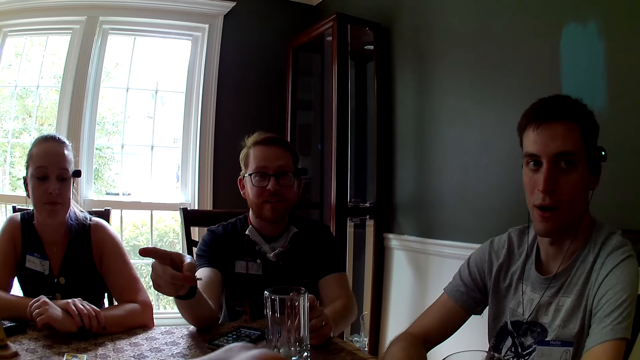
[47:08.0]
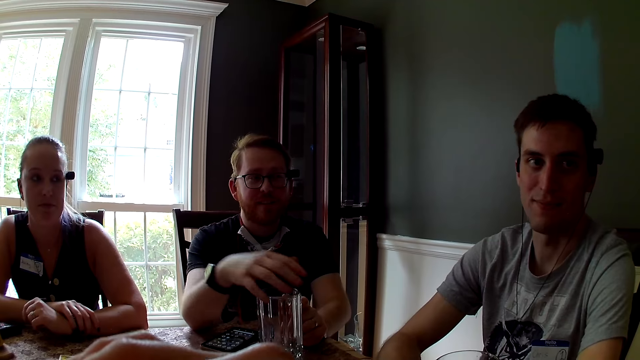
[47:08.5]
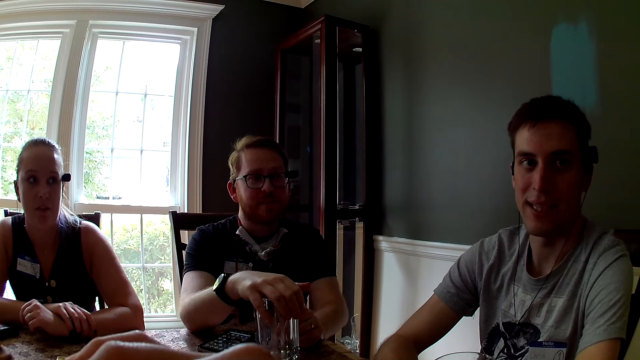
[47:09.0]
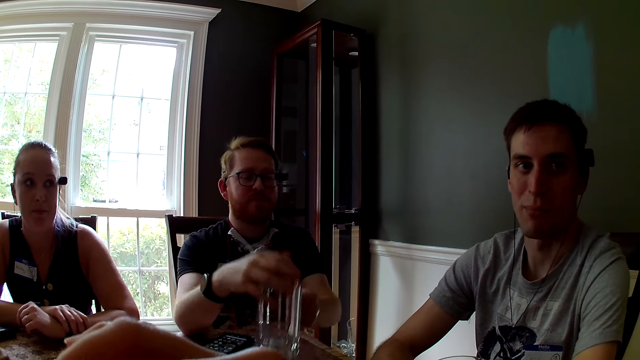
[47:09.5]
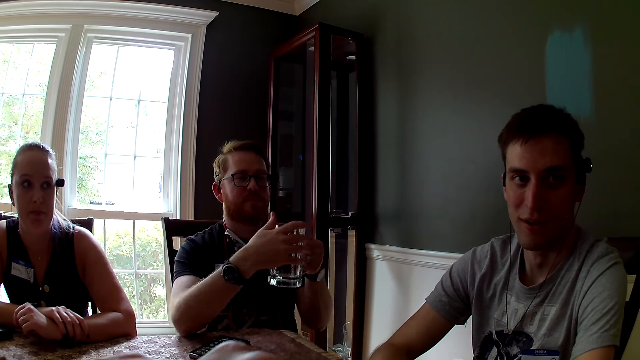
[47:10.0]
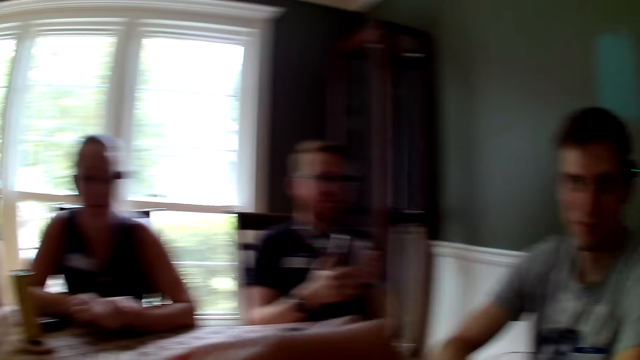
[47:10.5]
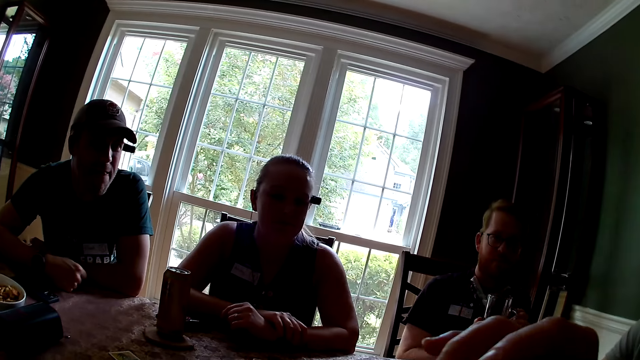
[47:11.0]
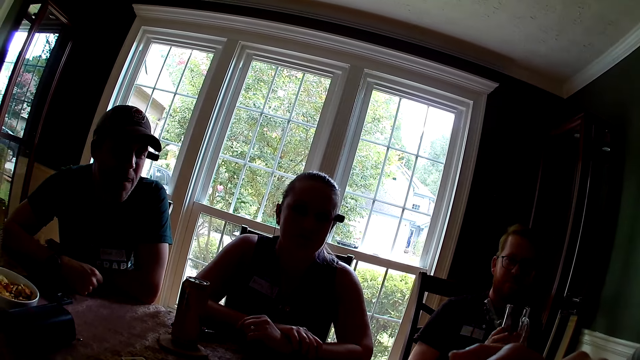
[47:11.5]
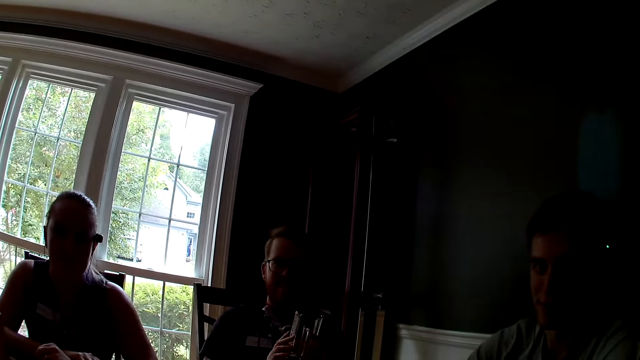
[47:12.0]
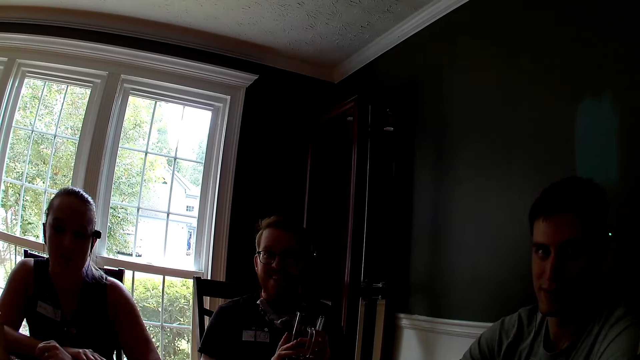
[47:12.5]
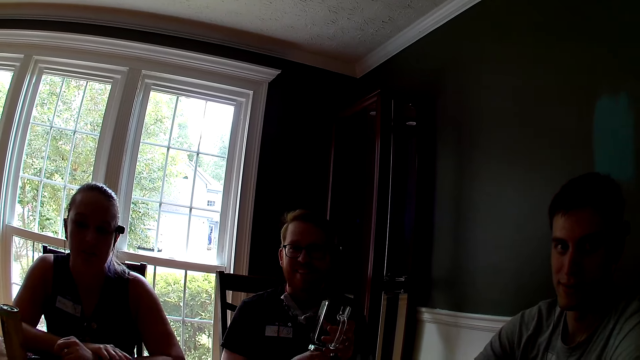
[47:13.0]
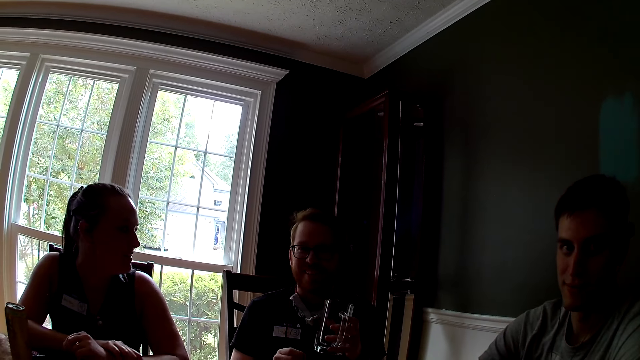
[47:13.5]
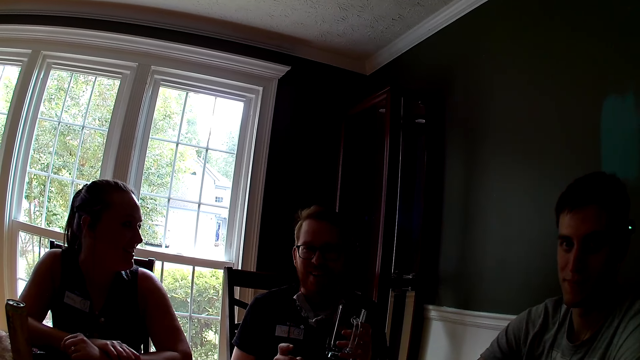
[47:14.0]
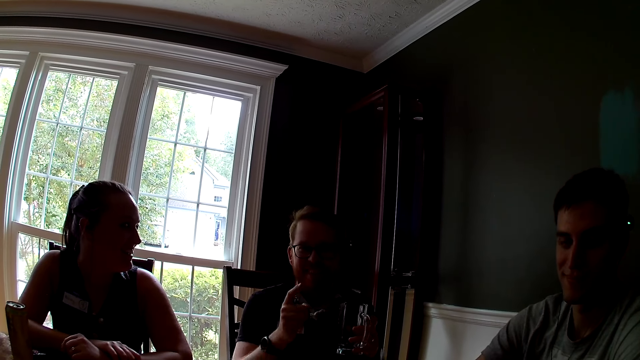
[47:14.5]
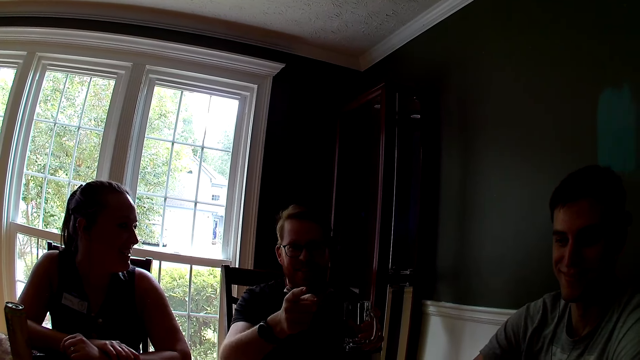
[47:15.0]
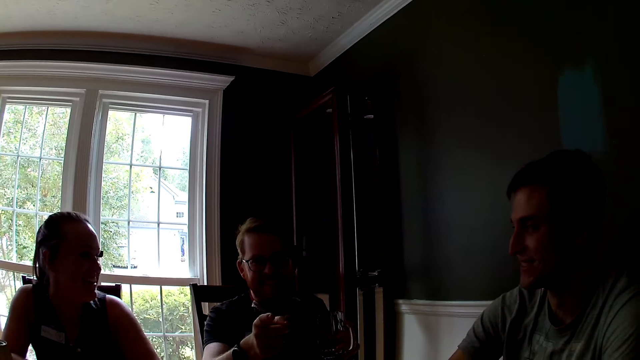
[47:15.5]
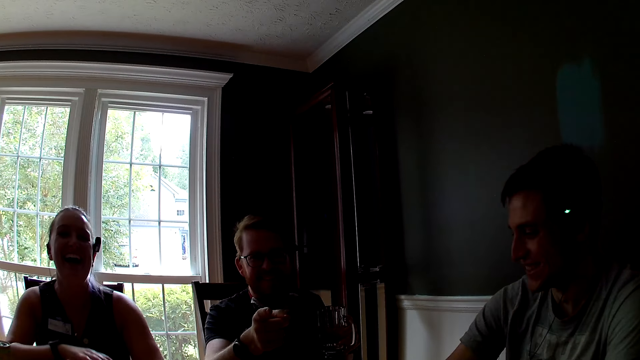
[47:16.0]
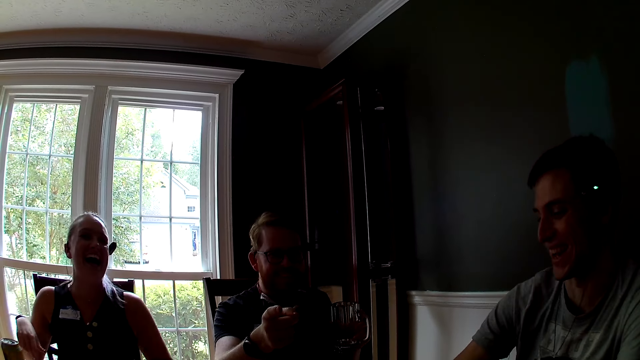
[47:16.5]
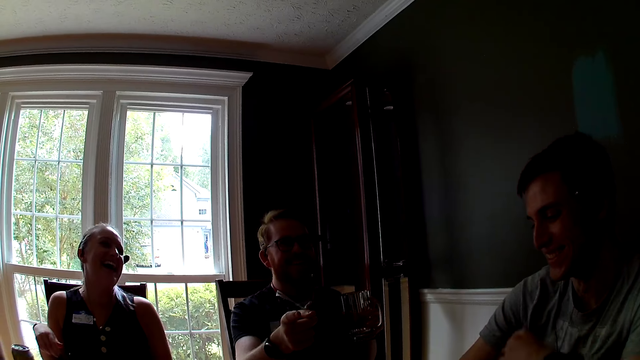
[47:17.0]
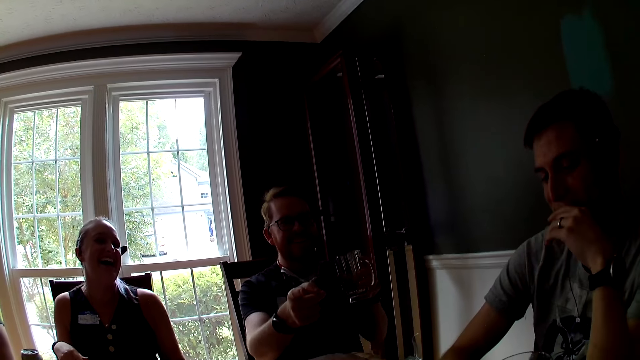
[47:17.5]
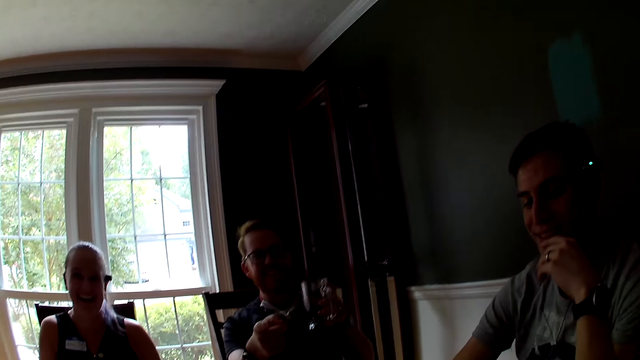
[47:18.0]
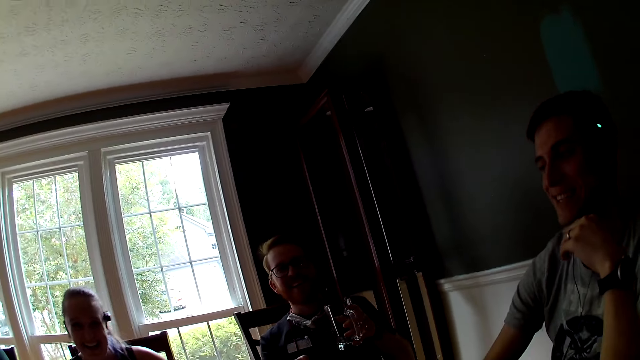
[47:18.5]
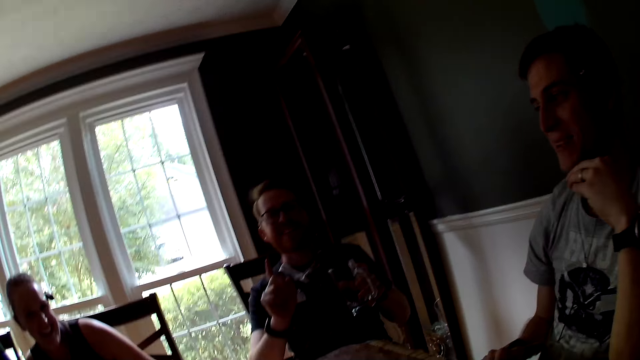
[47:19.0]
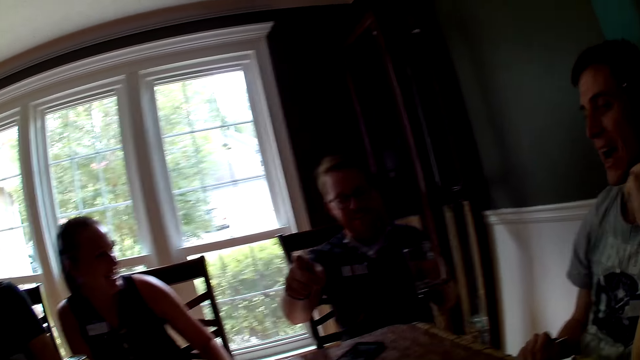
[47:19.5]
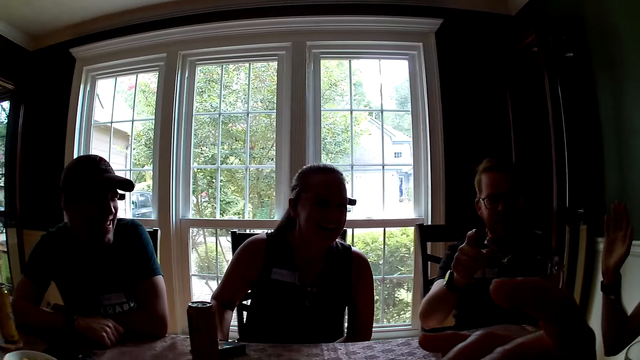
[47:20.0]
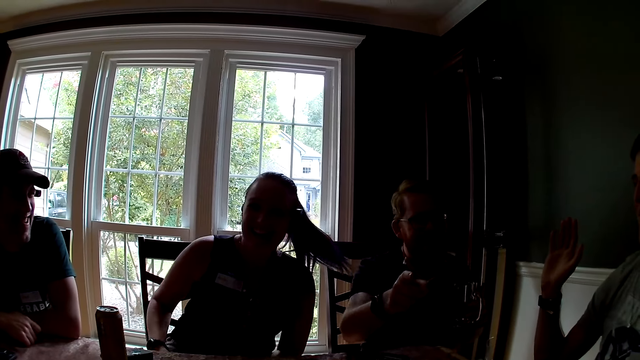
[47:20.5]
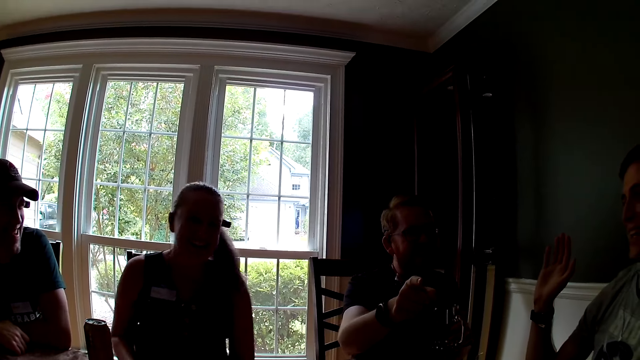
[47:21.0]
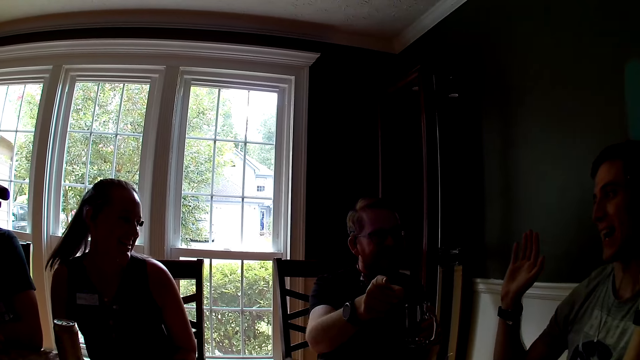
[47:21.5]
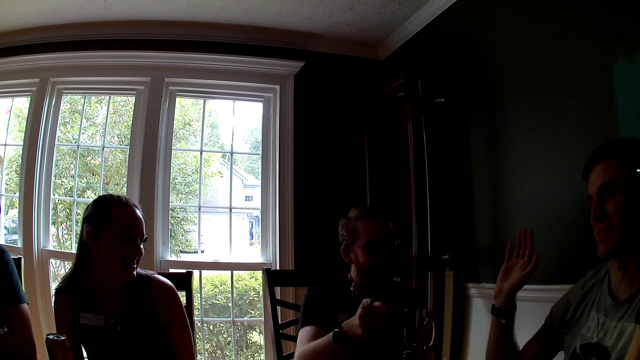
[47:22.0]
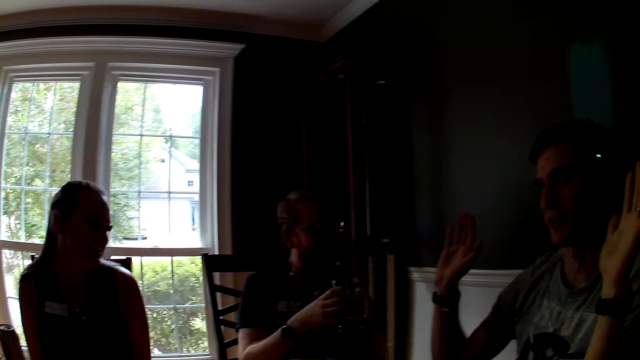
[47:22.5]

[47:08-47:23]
The man picks a glass cup from a coaster on the table with both hands. Another man speaks to the group of people at the table.

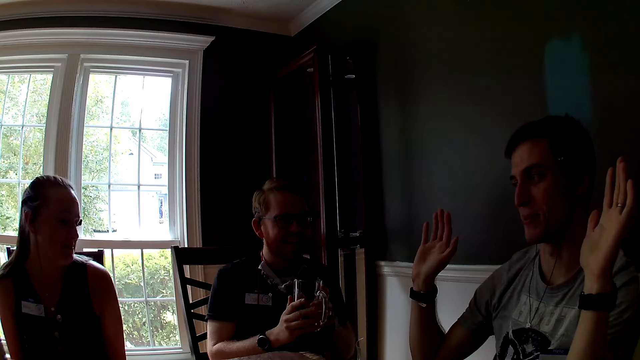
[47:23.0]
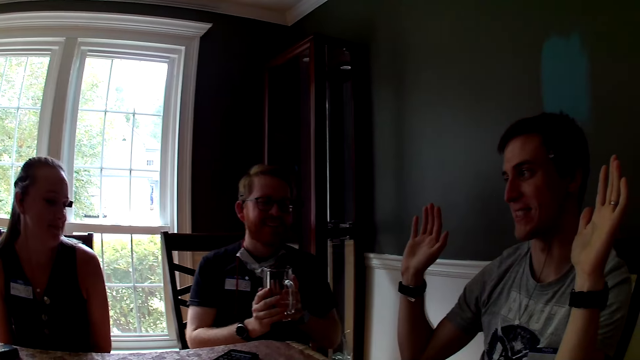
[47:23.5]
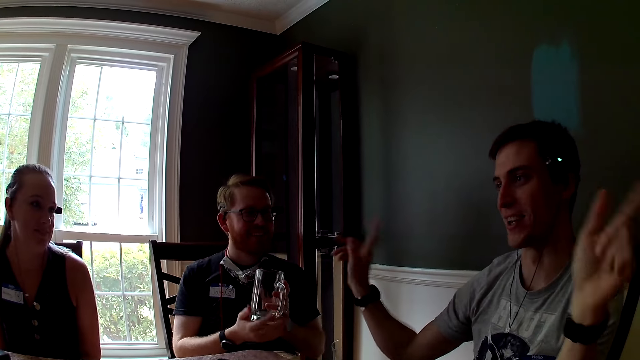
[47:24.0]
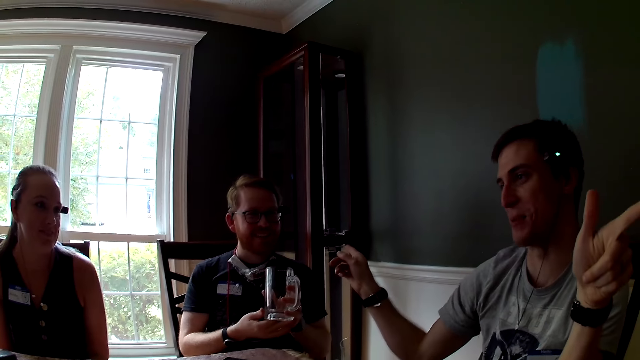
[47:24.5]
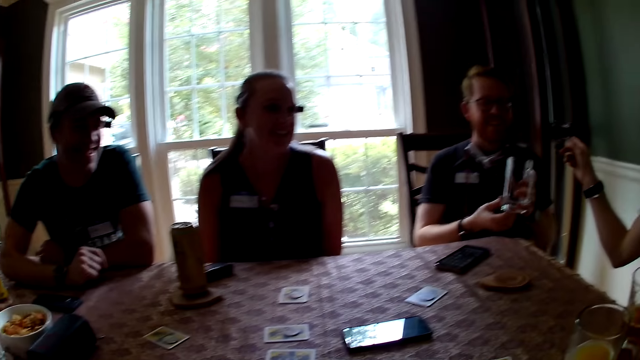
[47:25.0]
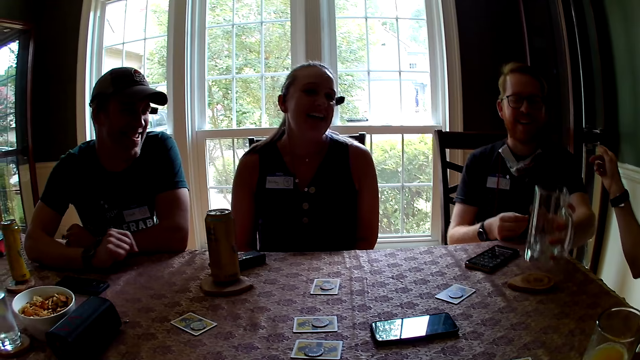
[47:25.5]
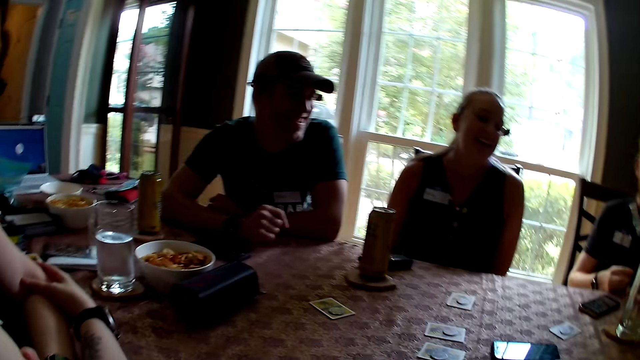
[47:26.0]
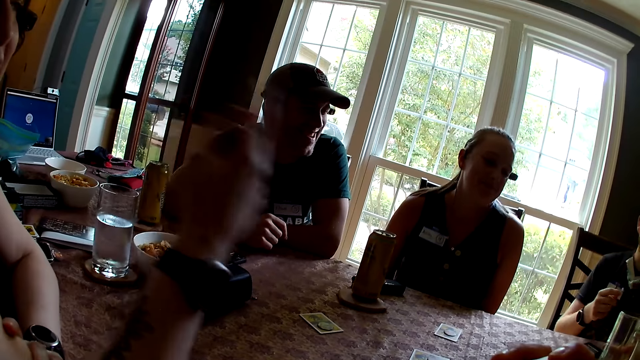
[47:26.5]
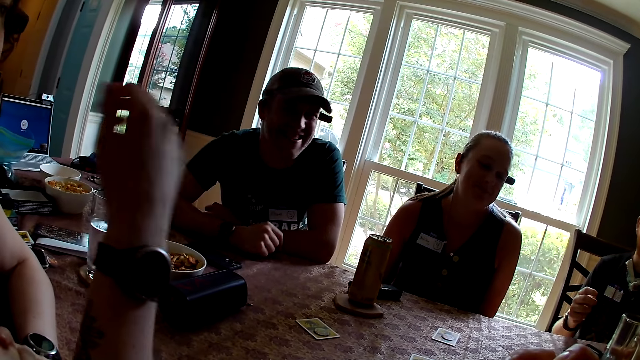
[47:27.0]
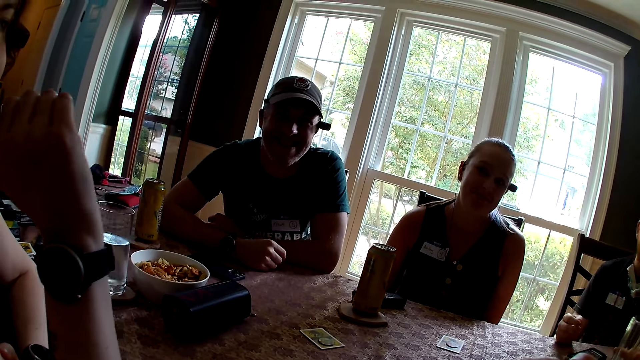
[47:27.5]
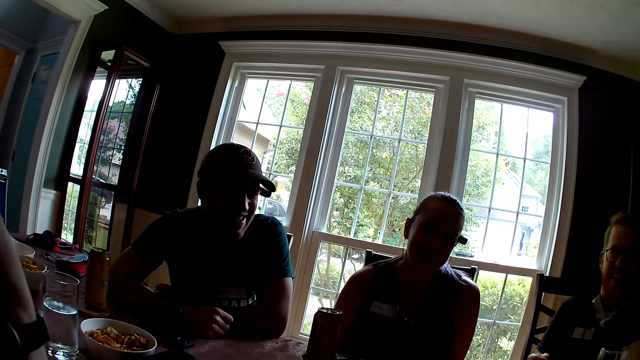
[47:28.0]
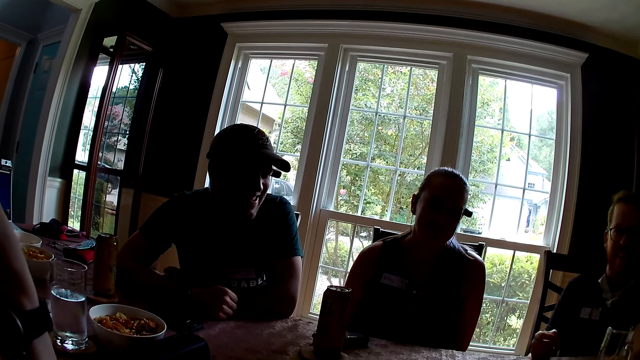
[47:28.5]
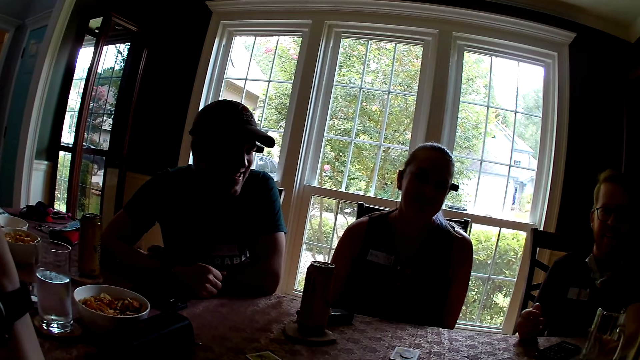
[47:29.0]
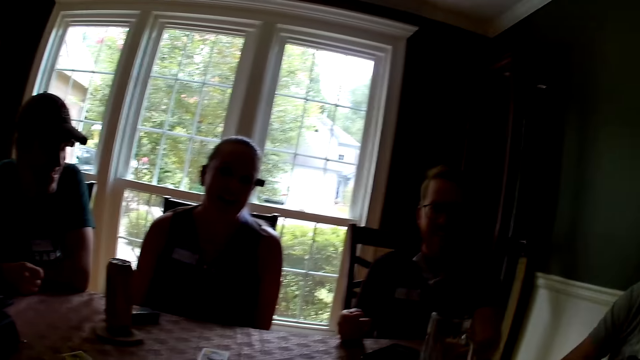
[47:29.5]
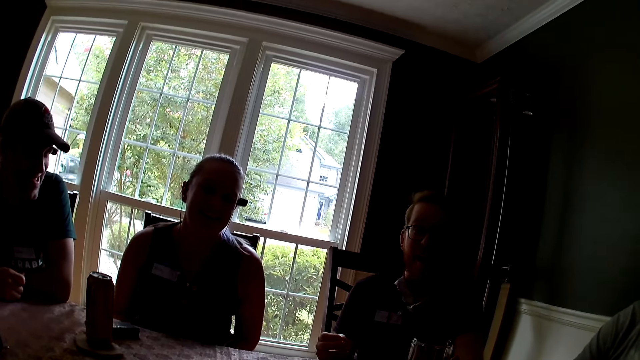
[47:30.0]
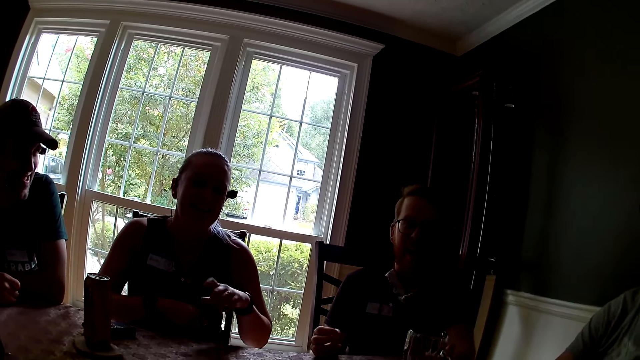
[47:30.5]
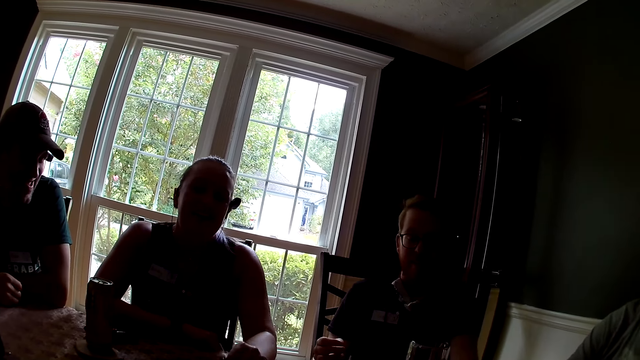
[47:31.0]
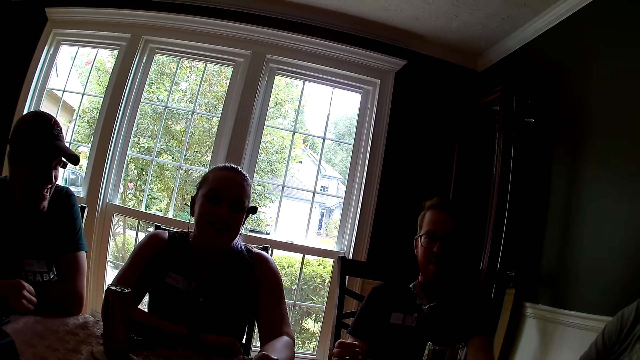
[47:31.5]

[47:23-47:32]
The man places the glass cup on the coaster on the table with his left hand. A woman speaks to the group of people at the table. The man interacts with the woman and another man.
